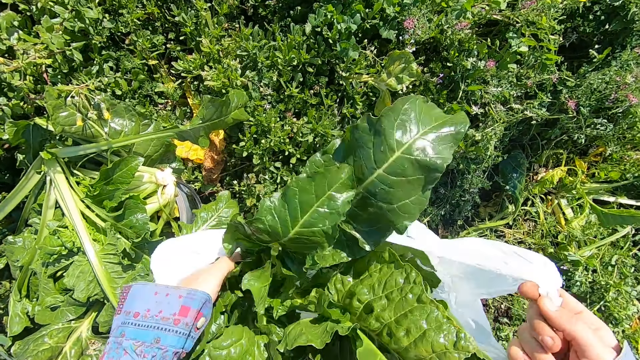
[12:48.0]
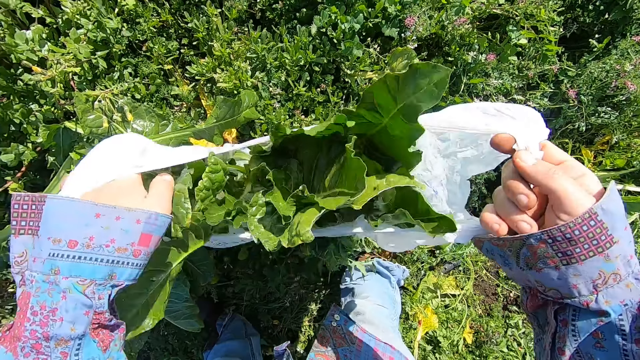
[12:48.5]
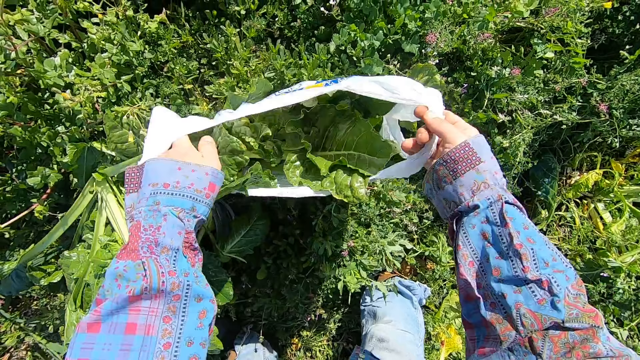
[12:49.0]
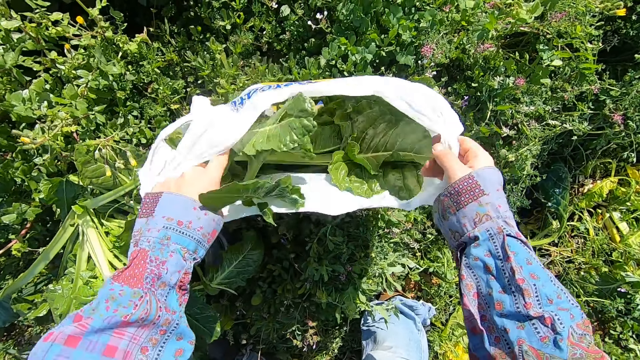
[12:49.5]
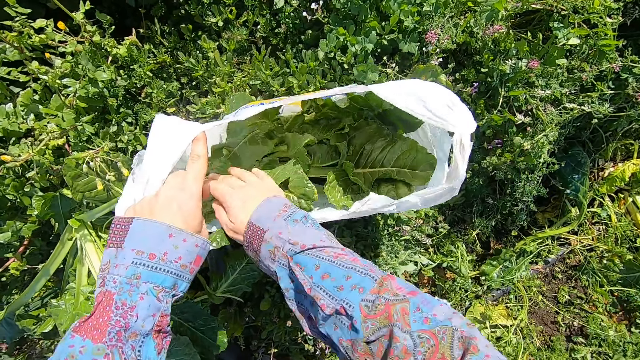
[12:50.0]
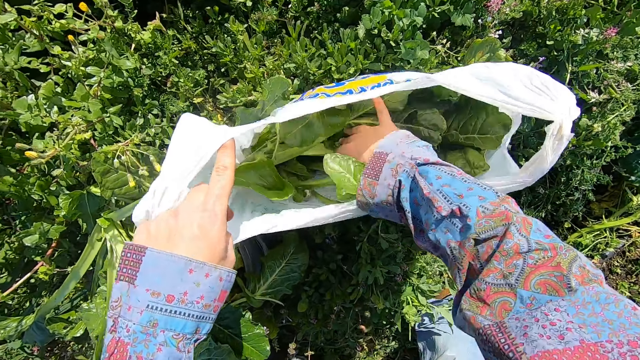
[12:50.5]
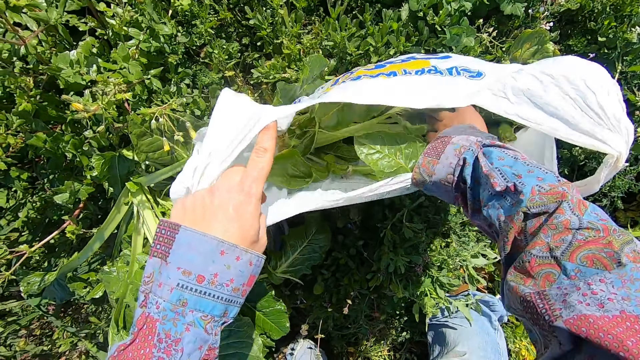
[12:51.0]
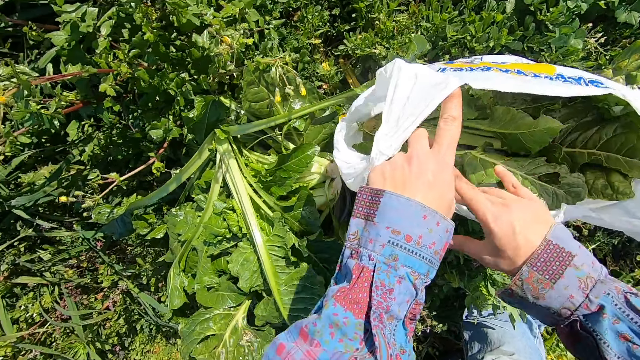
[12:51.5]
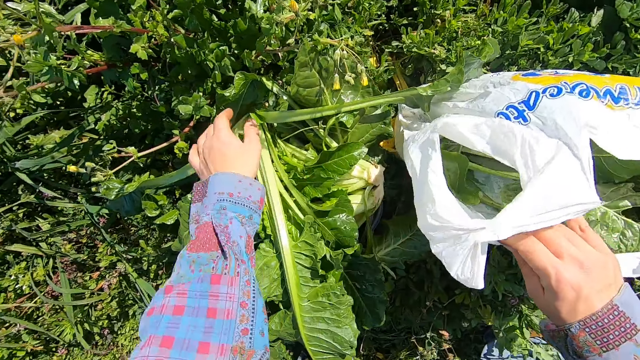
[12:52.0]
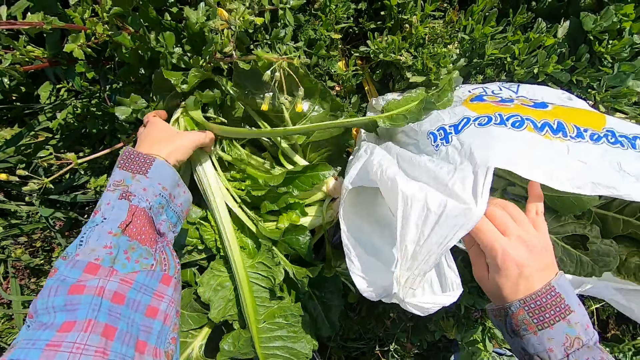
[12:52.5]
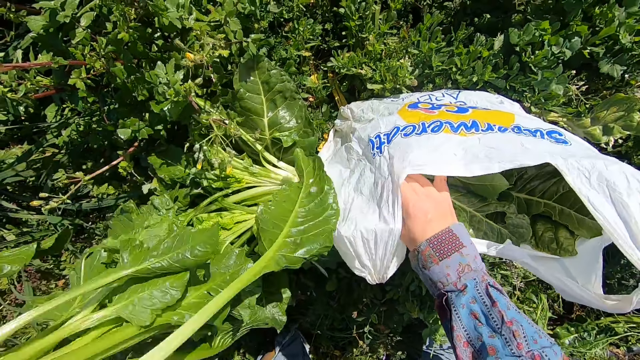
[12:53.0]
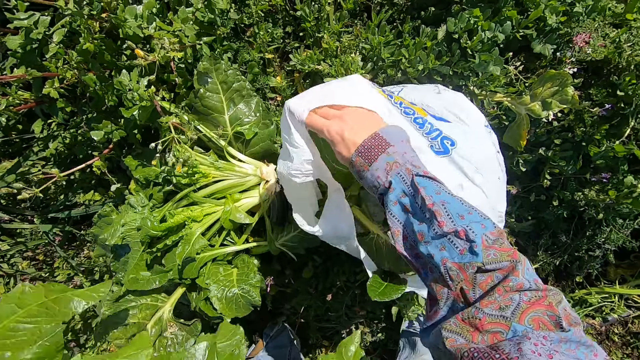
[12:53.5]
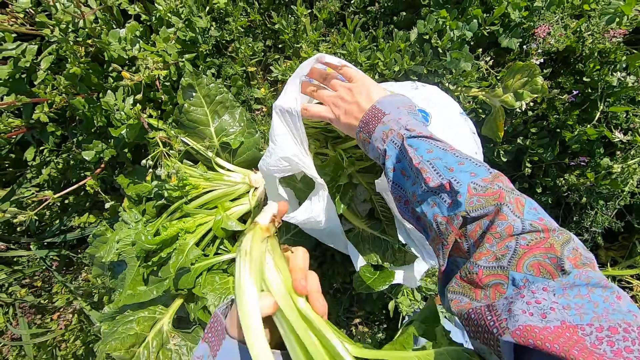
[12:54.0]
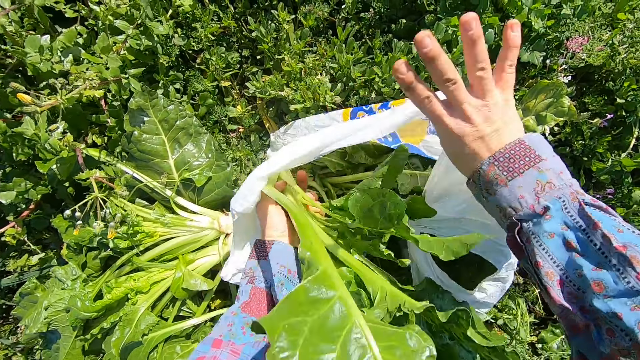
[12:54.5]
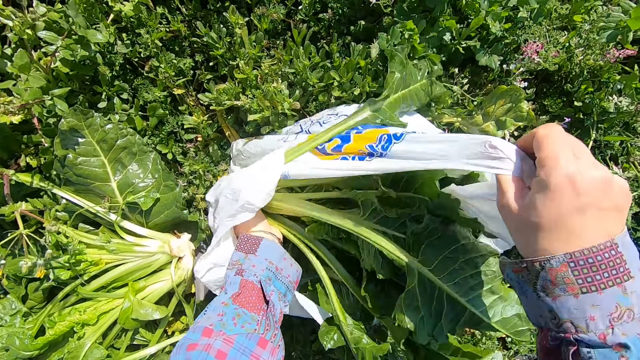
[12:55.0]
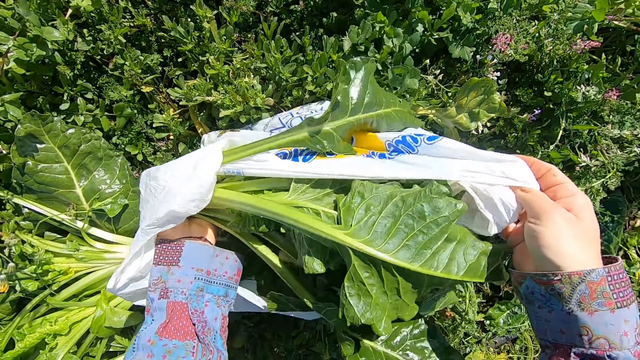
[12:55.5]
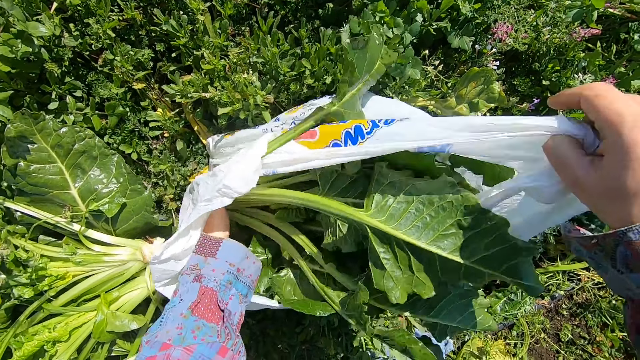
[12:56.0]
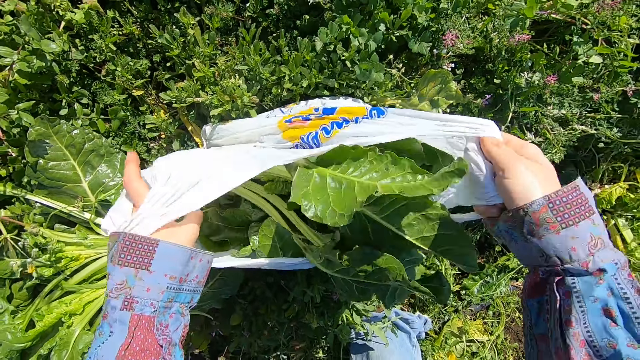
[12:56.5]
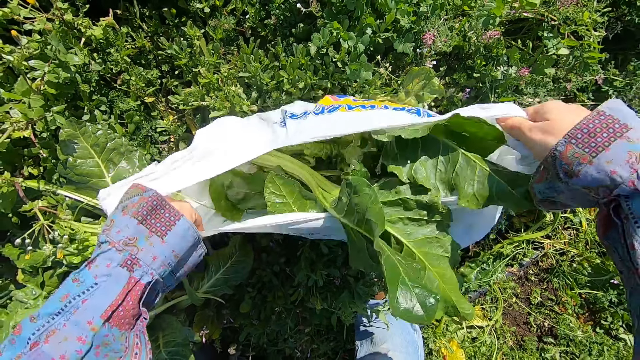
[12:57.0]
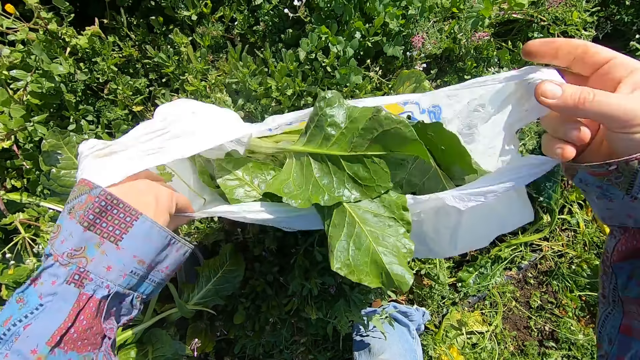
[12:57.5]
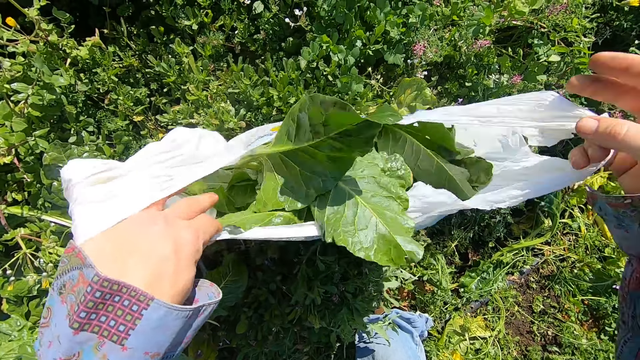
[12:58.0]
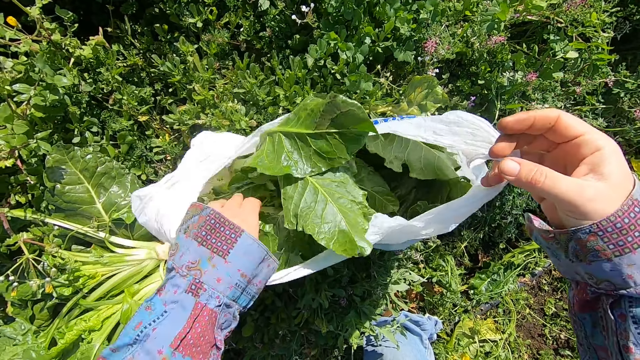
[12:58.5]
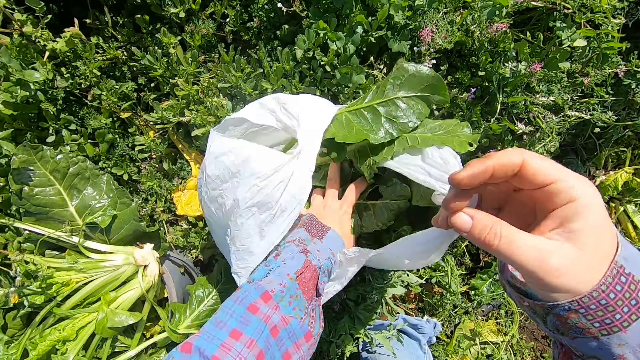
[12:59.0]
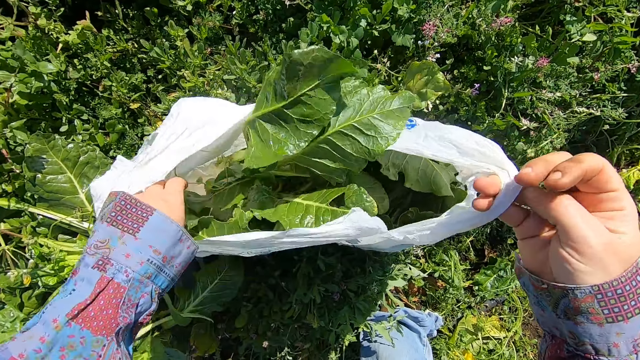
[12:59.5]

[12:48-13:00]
The camera wearer drops the polythene bag on the floor. He adjusts the chards in the polythene bag with his right hand. He picks a chard from the top of other chards in the bucket. He puts the chard into the polythene bag with his left hand. He shakes the polythene bag with both hands.

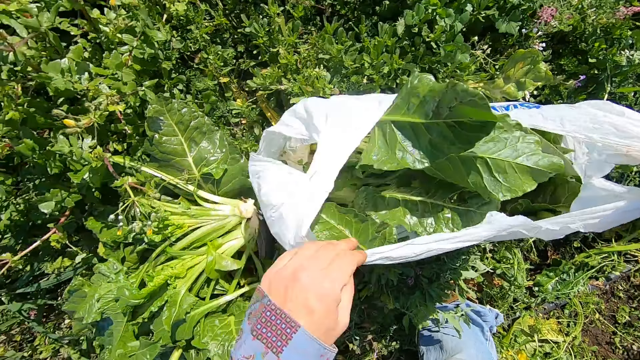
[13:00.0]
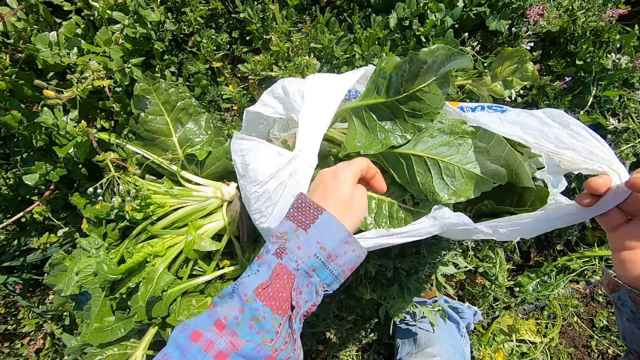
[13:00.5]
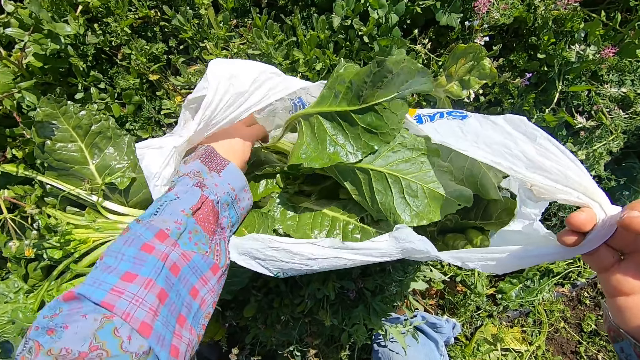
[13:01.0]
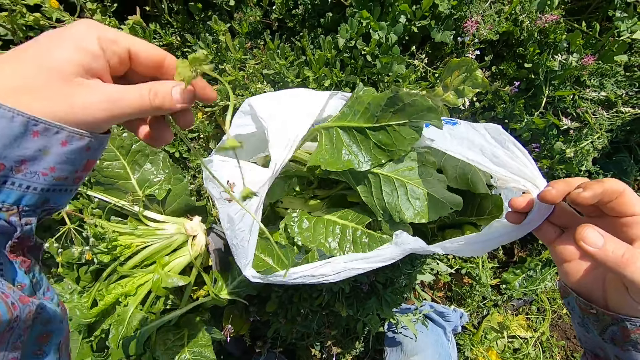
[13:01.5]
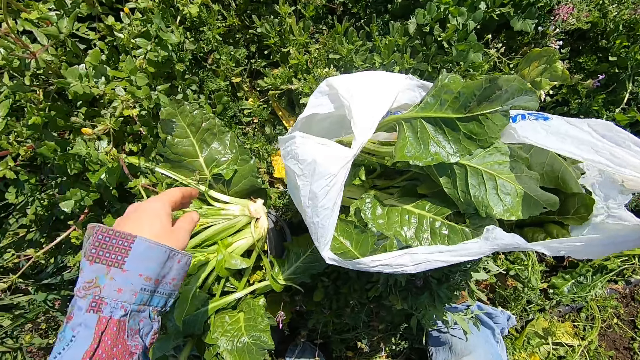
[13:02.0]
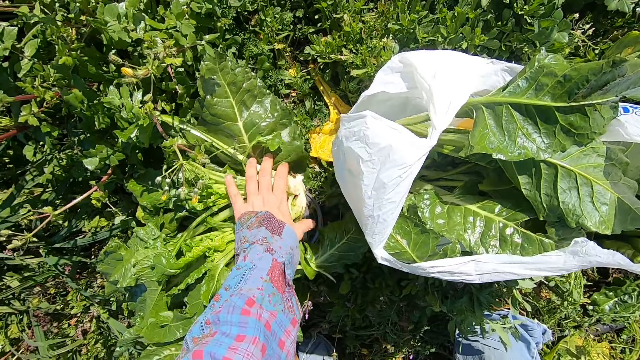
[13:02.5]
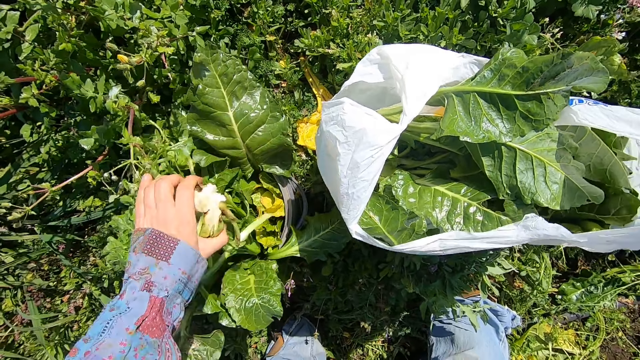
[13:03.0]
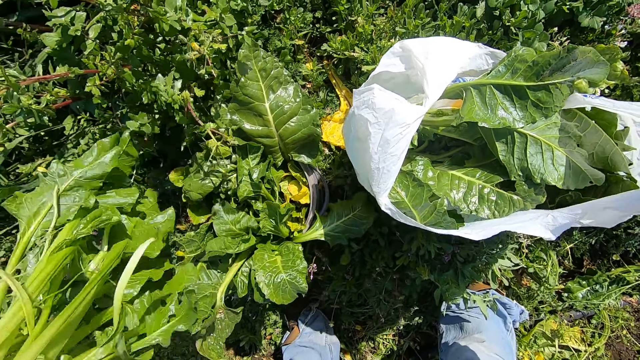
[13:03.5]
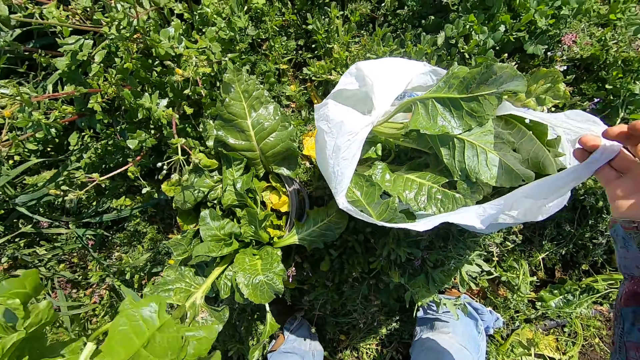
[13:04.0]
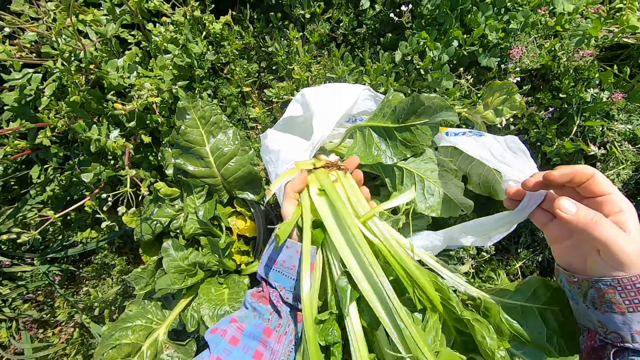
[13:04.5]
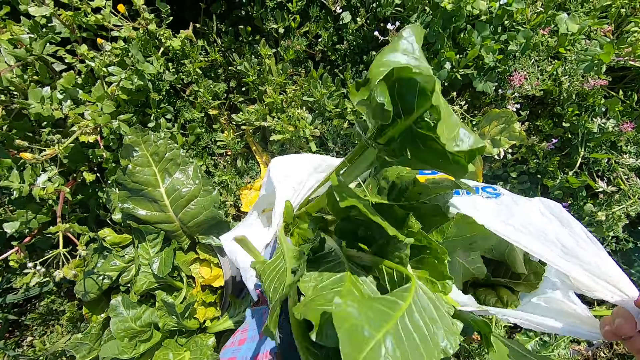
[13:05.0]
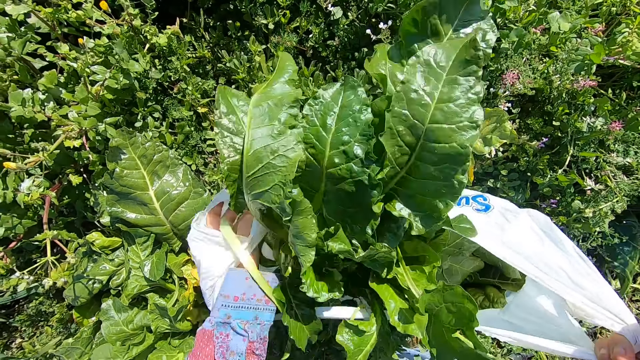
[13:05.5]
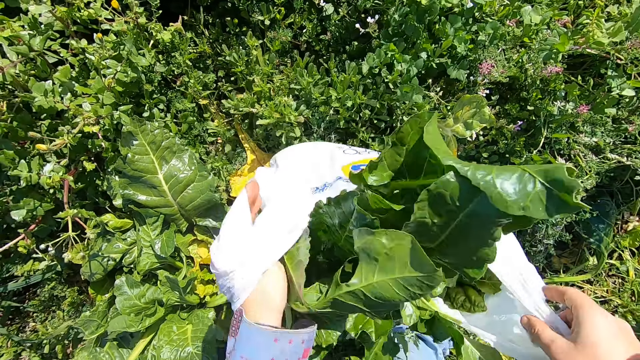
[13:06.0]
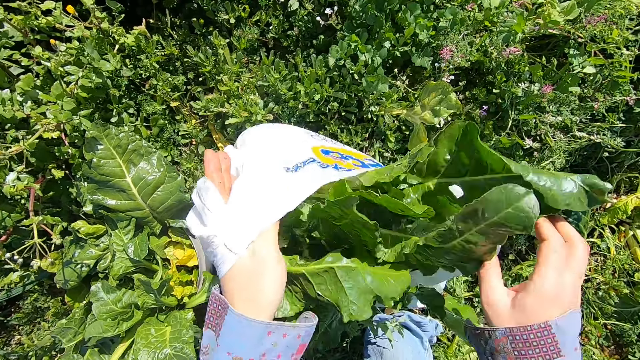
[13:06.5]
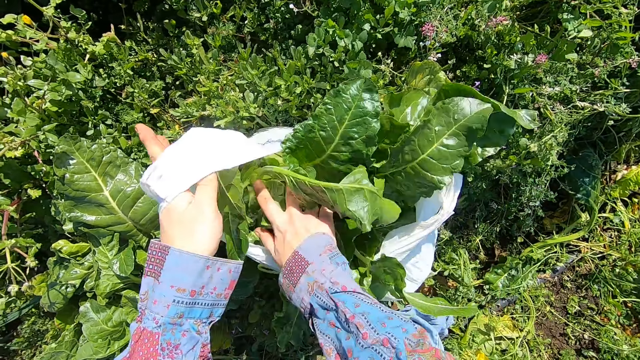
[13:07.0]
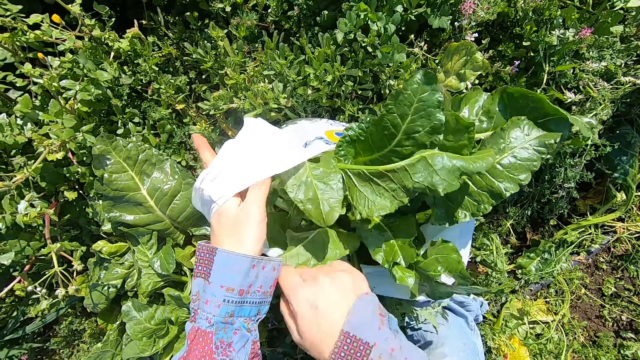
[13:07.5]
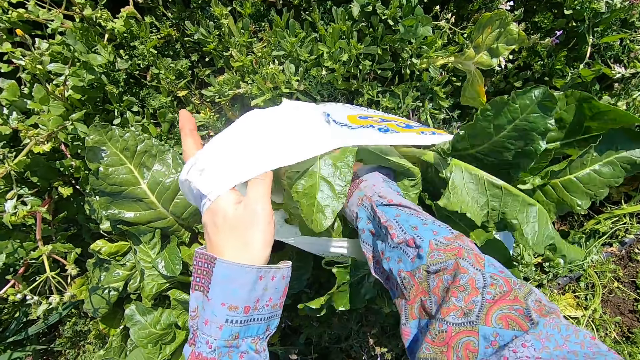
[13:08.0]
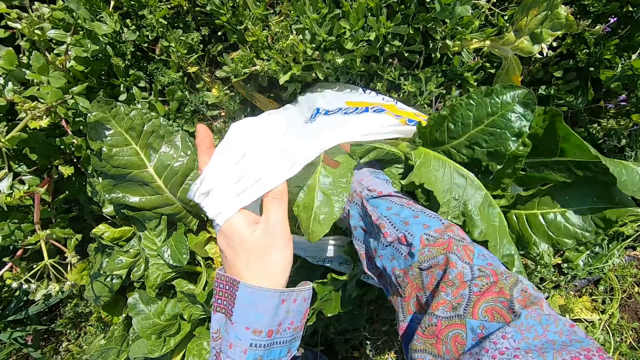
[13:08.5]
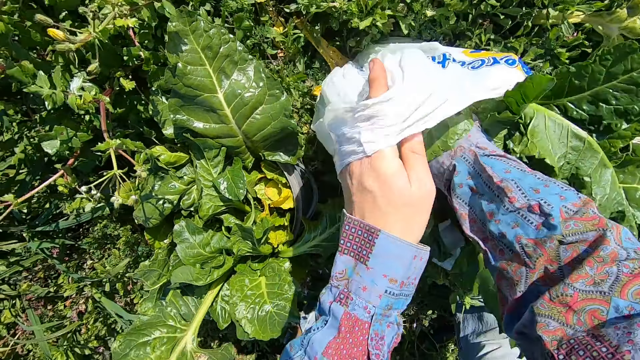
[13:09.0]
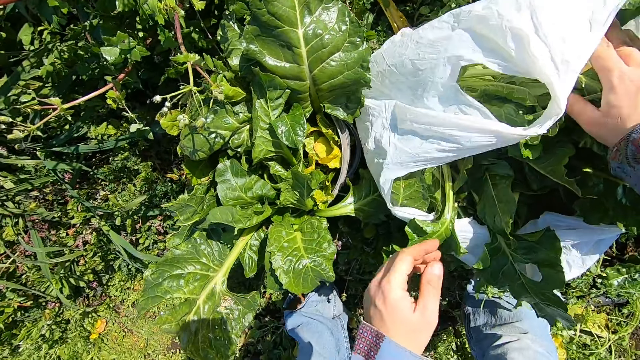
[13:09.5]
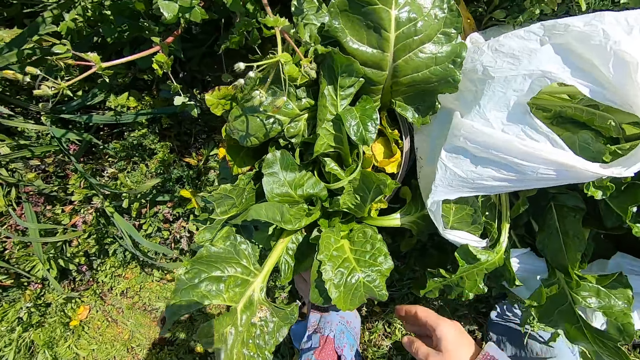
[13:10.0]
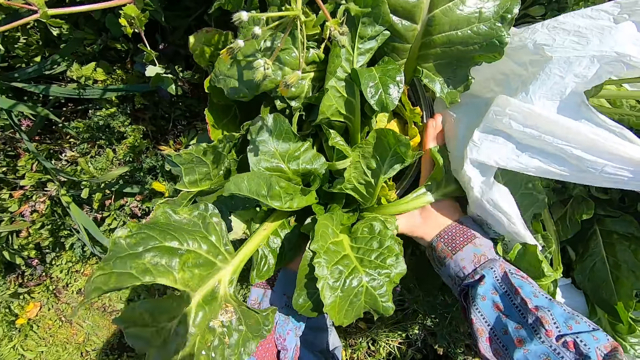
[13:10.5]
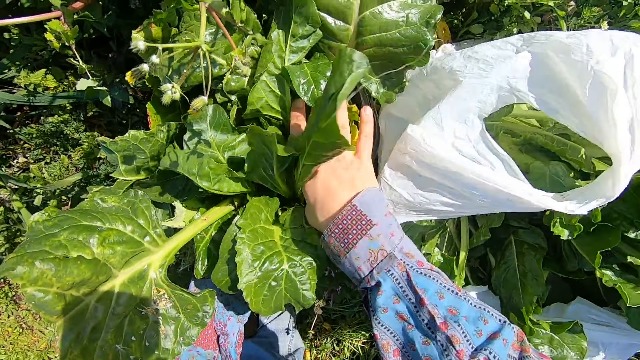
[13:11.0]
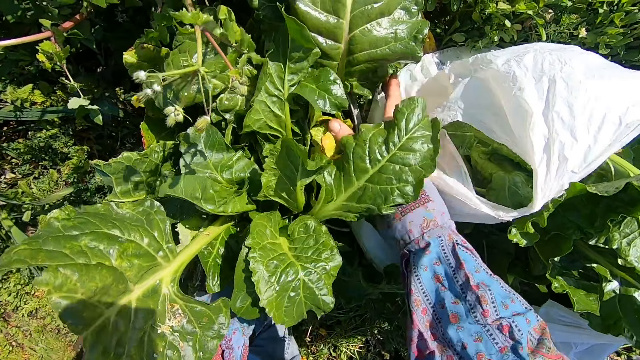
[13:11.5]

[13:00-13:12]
The camera wearer removes a plant or lettuce leaf inside the polythene bag with his left hand. He throws the leaf. He picks a chard from the top of other chards in the bucket with his left hand. He puts the chard into the polythene bag with his left hand. He shakes the polythene bag with both hands. He adjusts the chards in the polythene bag with his right hand. He carries all the chards in the bucket with both hands. He picks lettuce.
